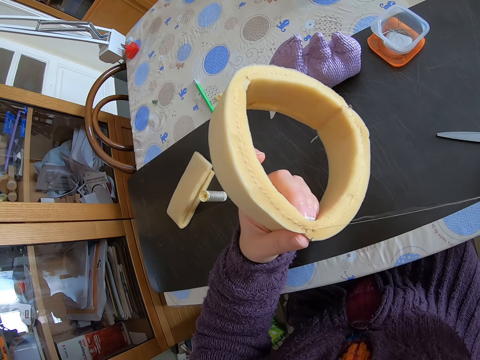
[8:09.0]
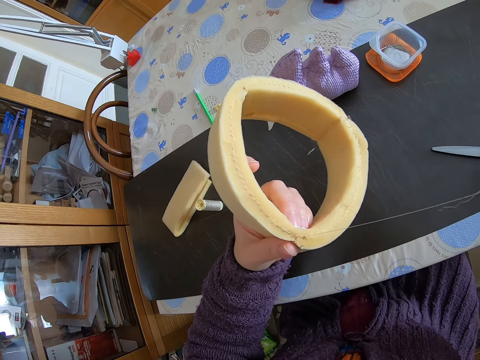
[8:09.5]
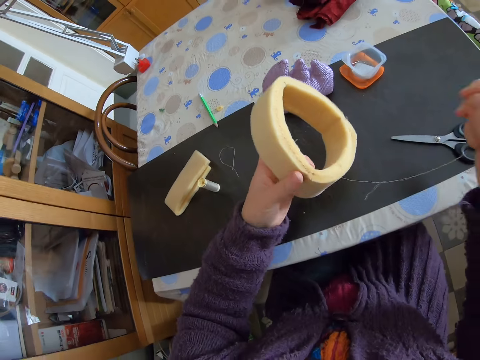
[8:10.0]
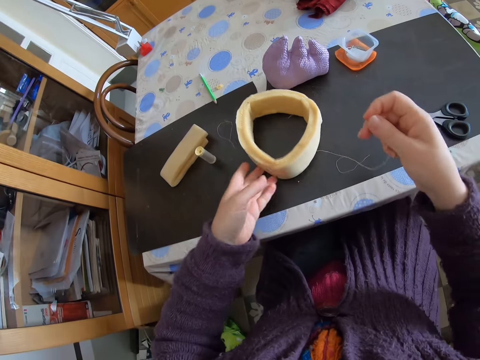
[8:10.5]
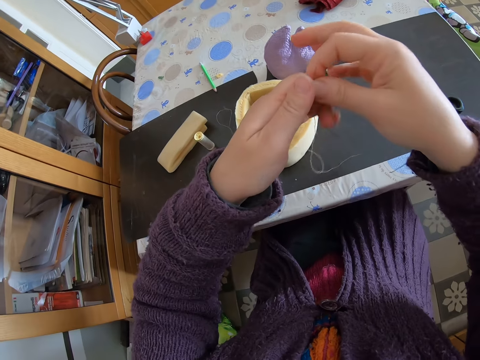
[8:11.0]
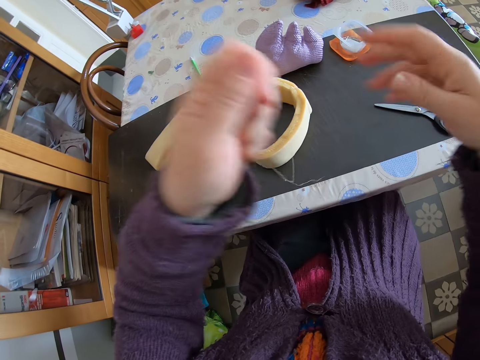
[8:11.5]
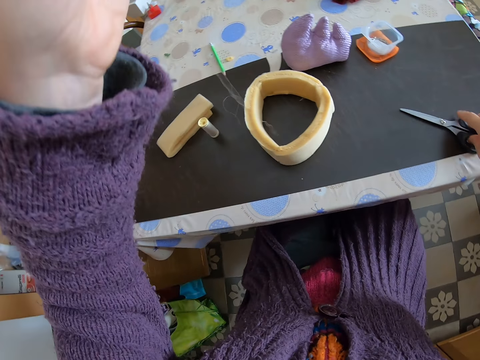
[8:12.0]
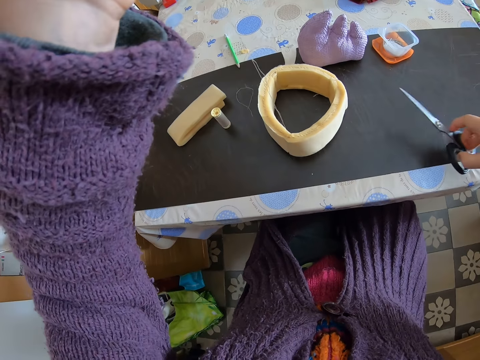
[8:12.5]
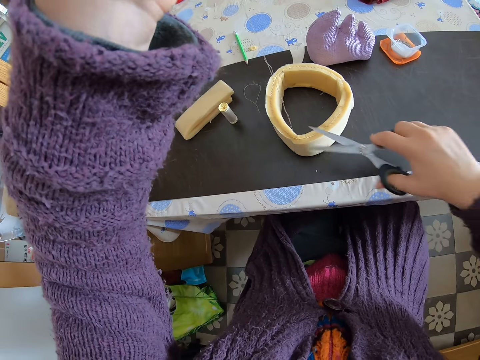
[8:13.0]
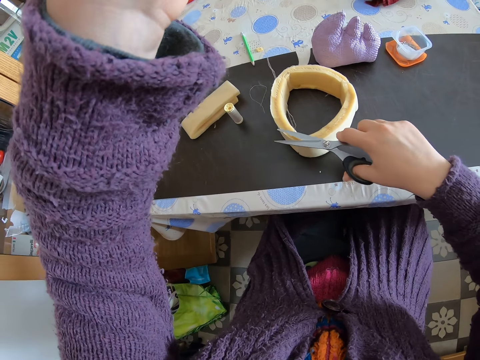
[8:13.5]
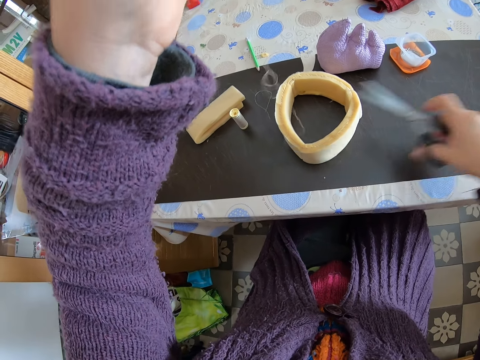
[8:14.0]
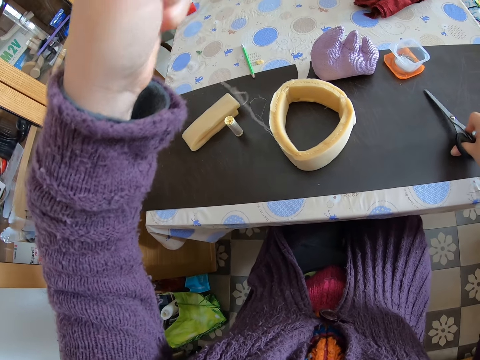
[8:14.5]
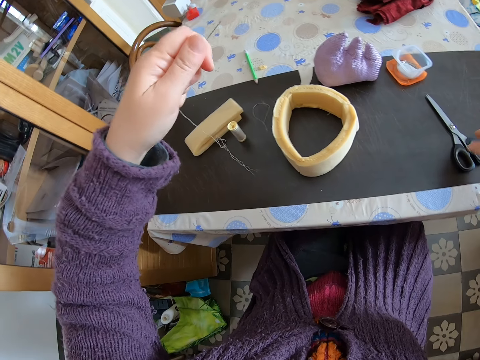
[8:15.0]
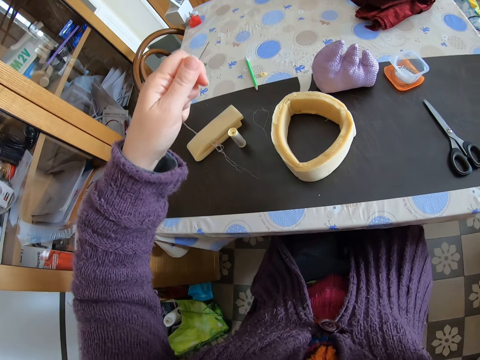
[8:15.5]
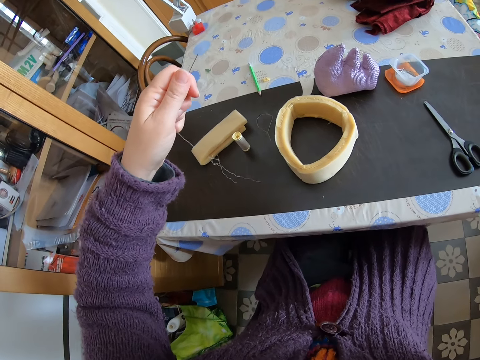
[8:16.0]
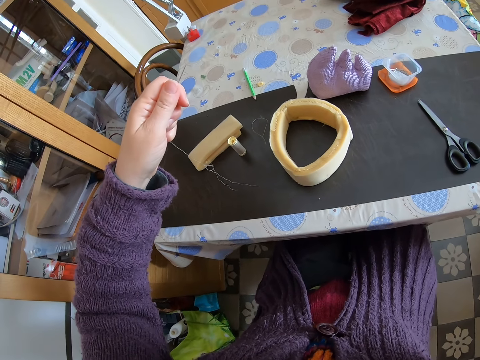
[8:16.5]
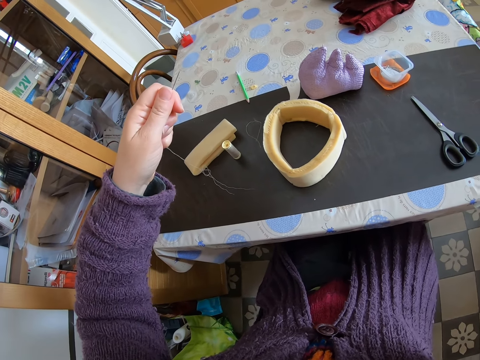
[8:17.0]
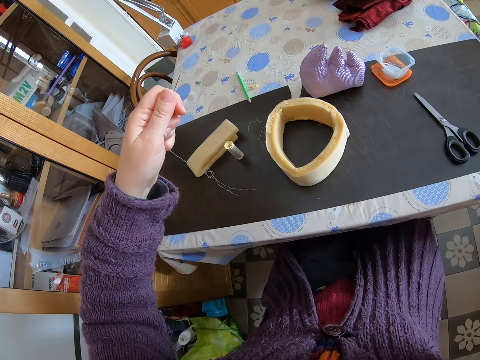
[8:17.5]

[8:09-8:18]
The camera wearer drops the round shaped foam on the table with her left hand. She passes the needle and the thread from her right hand to her left hand. She holds the needle. She picks up a pair of scissors from the table with her right hand. She cuts the thread from the foam with the pair of scissors. She drops the pair of scissors on the table. She holds the needle with her hand.
